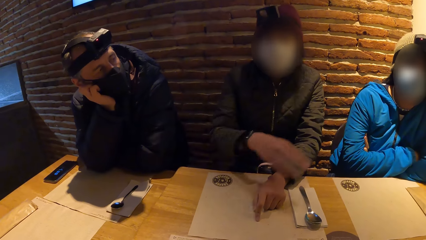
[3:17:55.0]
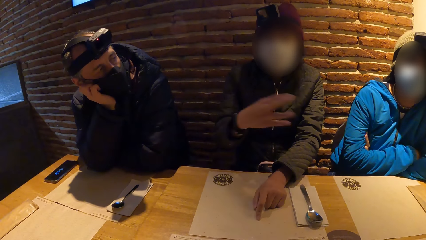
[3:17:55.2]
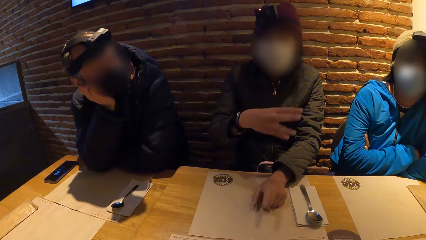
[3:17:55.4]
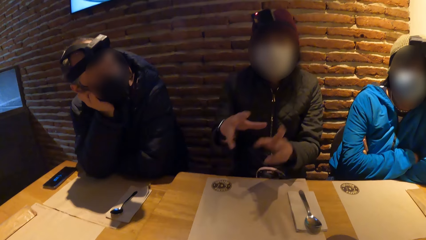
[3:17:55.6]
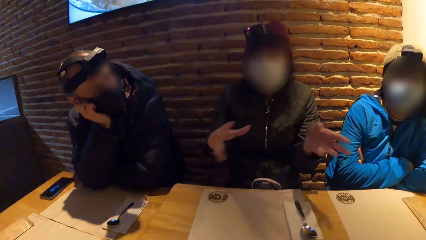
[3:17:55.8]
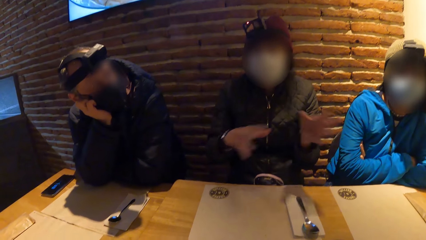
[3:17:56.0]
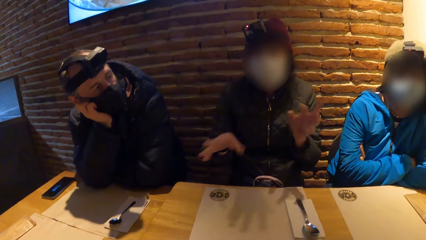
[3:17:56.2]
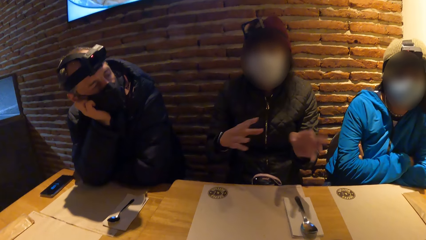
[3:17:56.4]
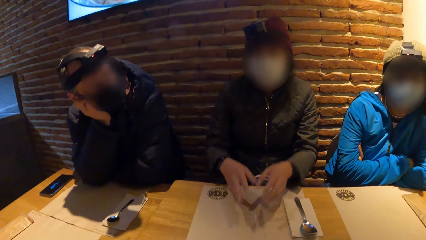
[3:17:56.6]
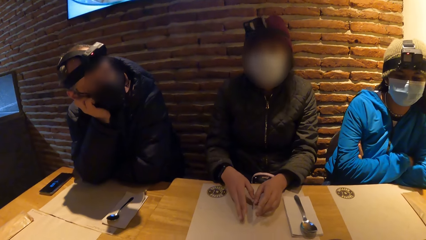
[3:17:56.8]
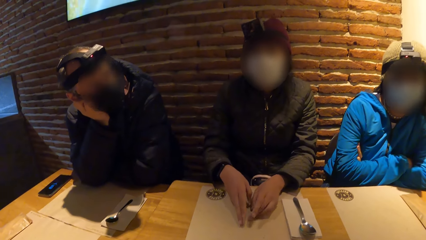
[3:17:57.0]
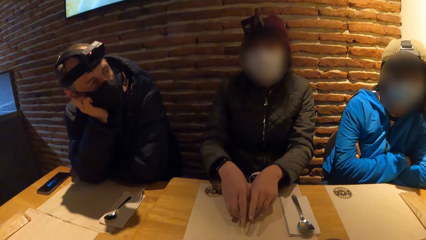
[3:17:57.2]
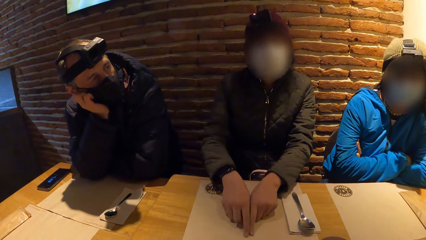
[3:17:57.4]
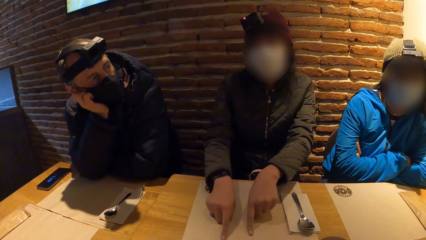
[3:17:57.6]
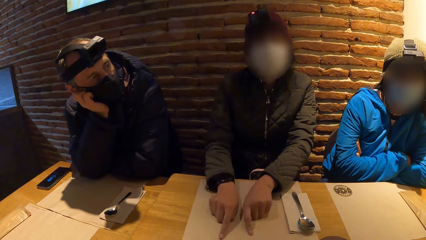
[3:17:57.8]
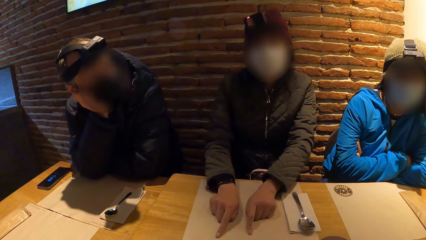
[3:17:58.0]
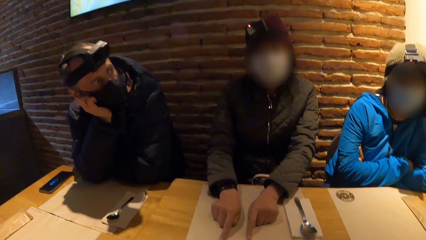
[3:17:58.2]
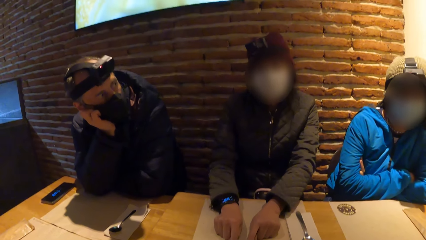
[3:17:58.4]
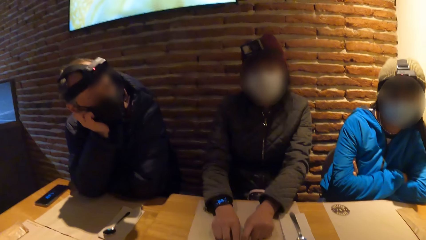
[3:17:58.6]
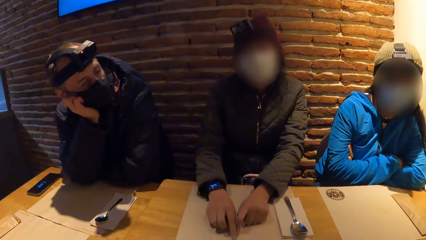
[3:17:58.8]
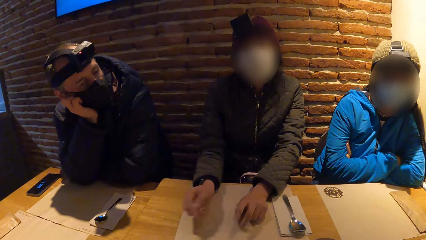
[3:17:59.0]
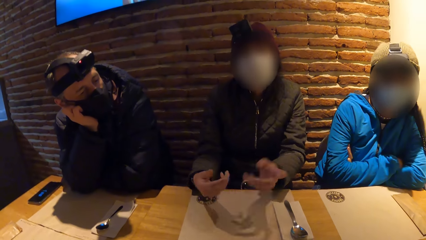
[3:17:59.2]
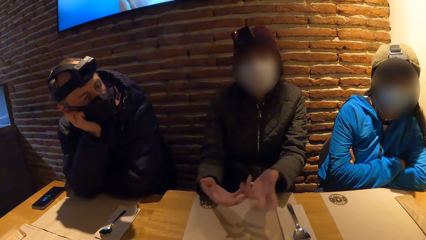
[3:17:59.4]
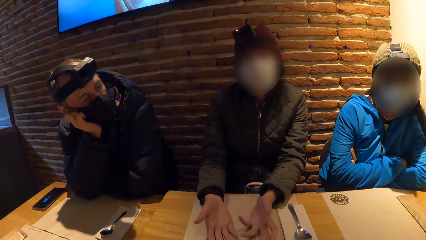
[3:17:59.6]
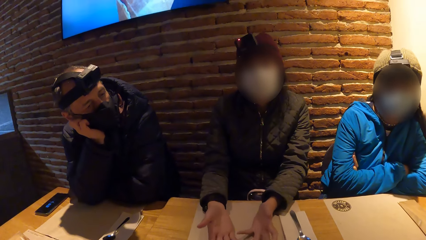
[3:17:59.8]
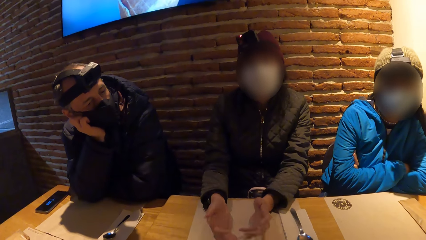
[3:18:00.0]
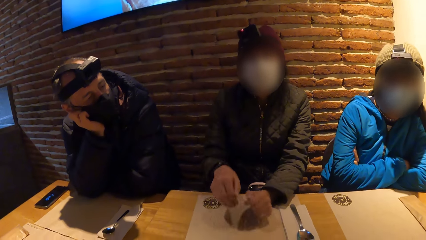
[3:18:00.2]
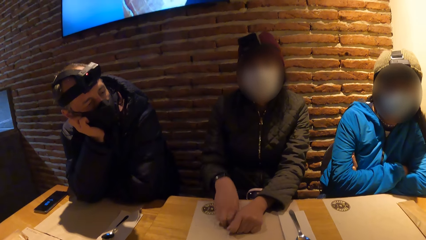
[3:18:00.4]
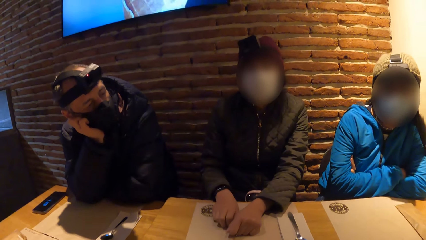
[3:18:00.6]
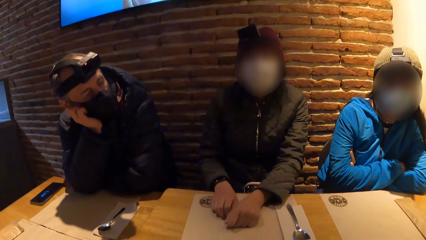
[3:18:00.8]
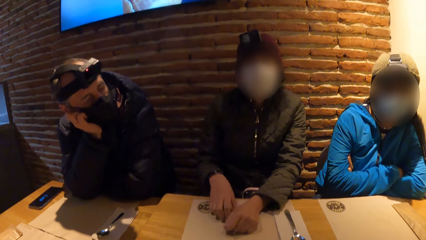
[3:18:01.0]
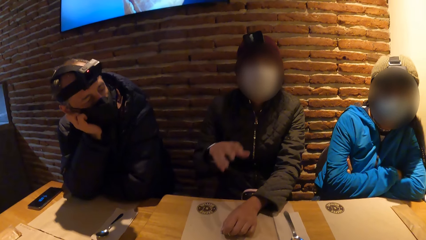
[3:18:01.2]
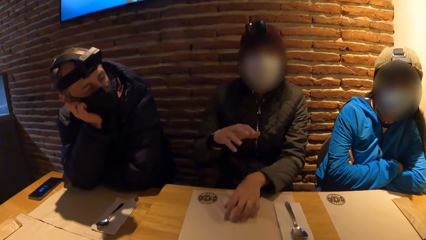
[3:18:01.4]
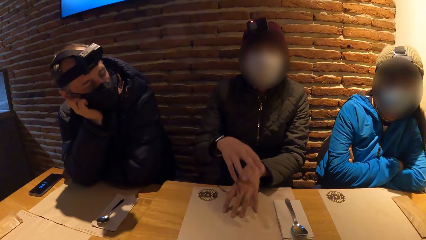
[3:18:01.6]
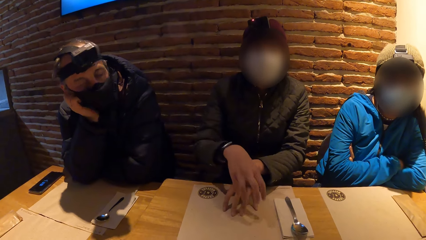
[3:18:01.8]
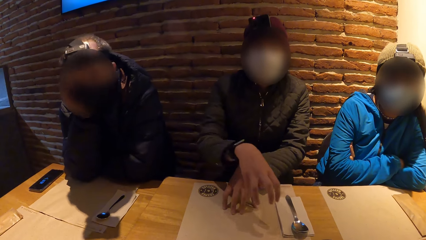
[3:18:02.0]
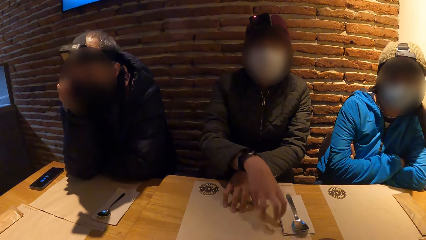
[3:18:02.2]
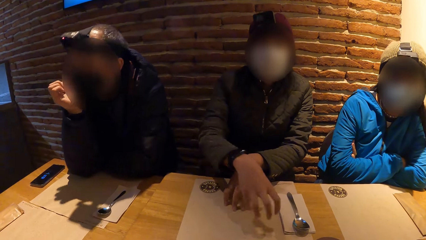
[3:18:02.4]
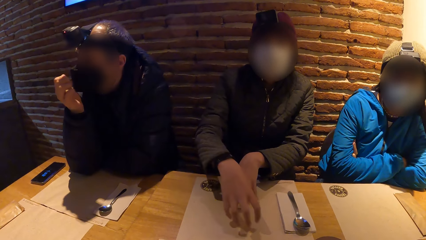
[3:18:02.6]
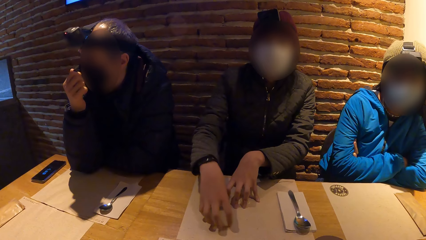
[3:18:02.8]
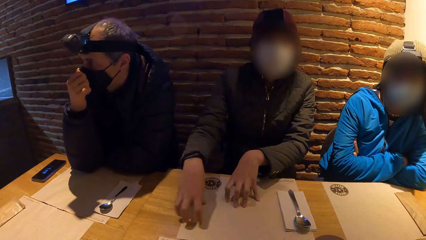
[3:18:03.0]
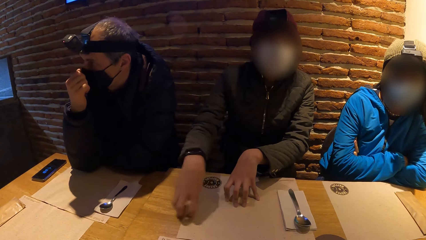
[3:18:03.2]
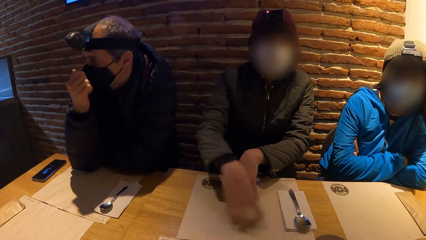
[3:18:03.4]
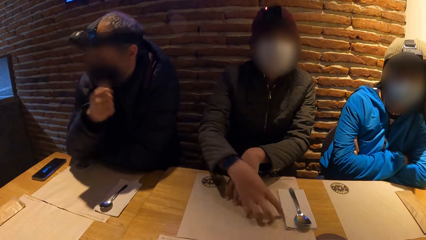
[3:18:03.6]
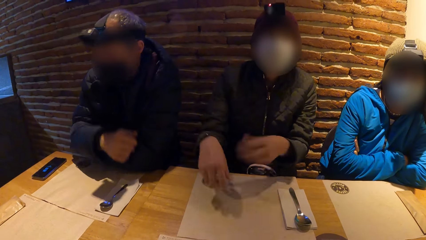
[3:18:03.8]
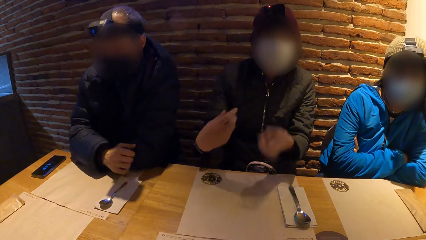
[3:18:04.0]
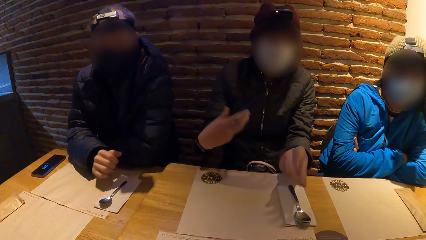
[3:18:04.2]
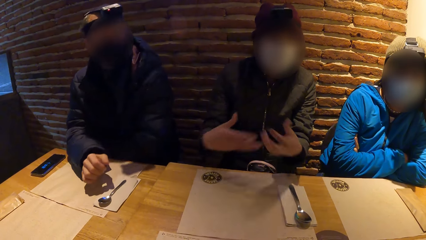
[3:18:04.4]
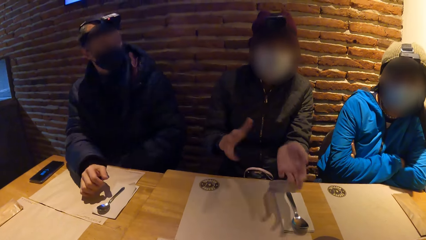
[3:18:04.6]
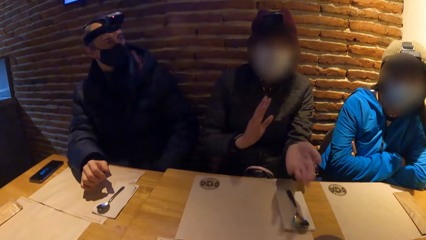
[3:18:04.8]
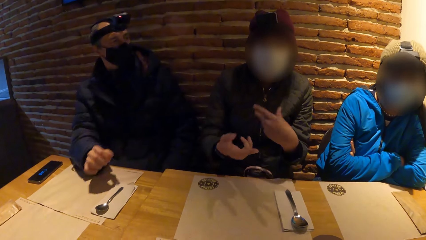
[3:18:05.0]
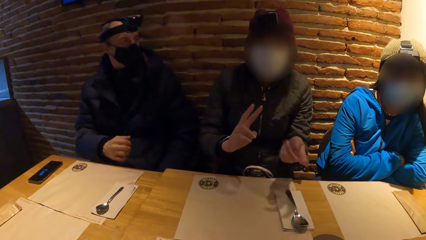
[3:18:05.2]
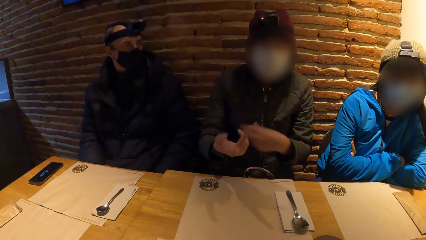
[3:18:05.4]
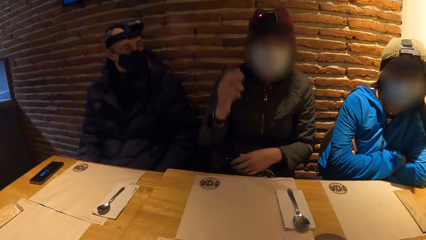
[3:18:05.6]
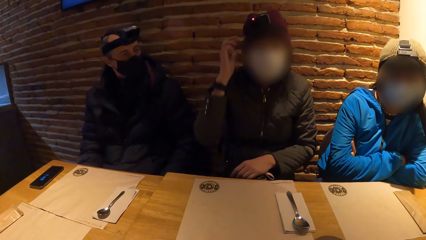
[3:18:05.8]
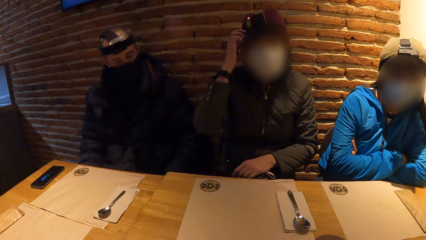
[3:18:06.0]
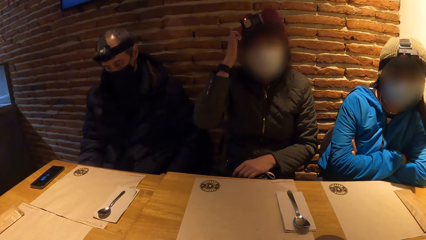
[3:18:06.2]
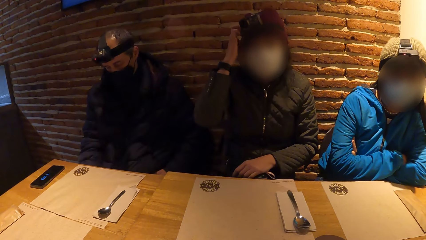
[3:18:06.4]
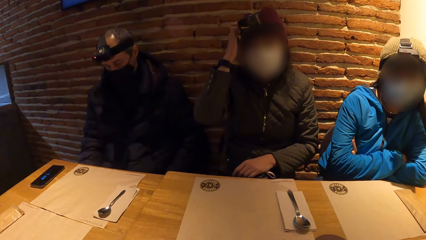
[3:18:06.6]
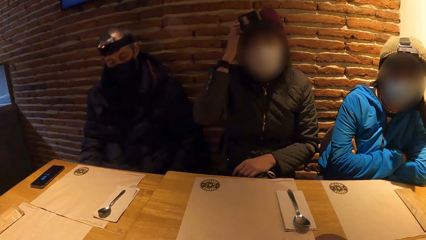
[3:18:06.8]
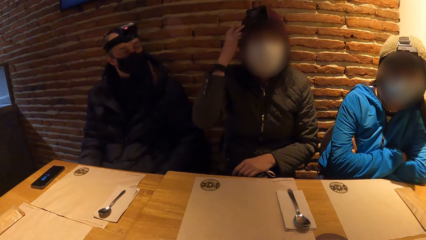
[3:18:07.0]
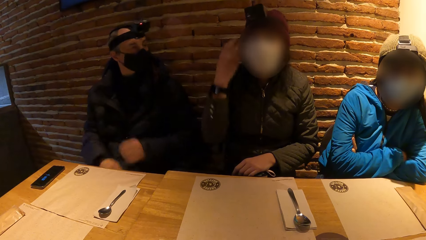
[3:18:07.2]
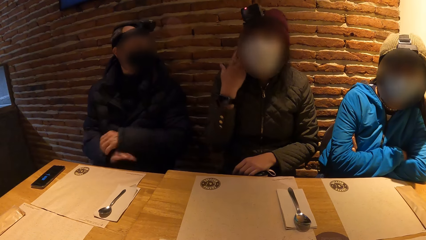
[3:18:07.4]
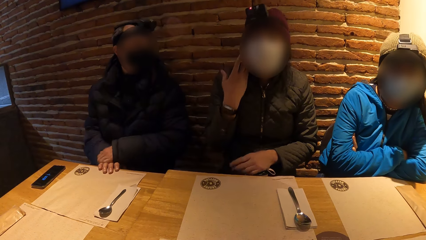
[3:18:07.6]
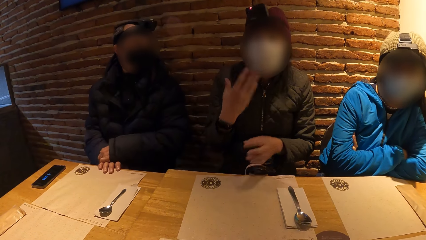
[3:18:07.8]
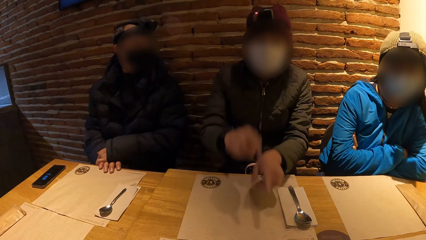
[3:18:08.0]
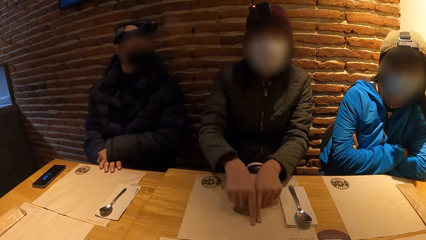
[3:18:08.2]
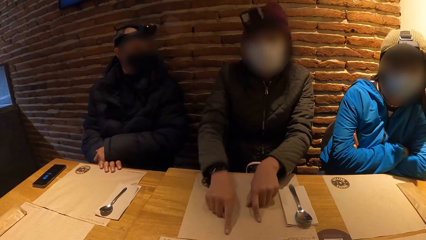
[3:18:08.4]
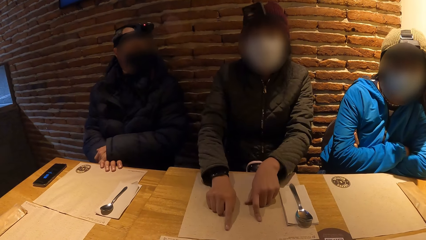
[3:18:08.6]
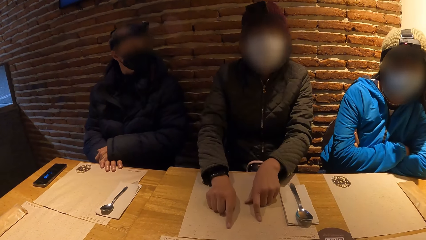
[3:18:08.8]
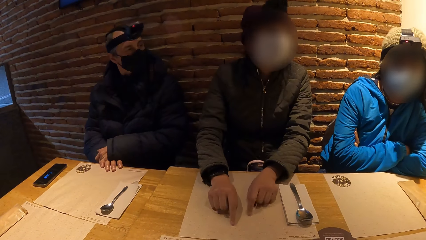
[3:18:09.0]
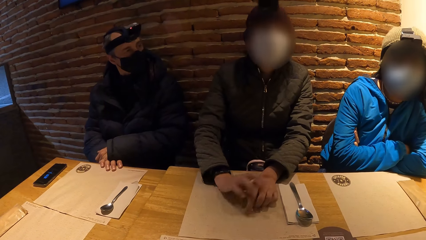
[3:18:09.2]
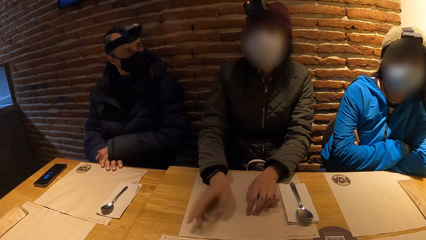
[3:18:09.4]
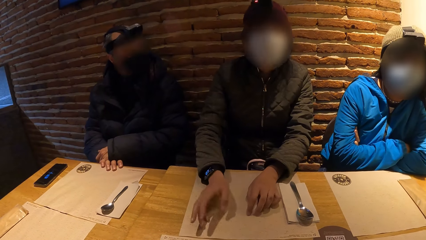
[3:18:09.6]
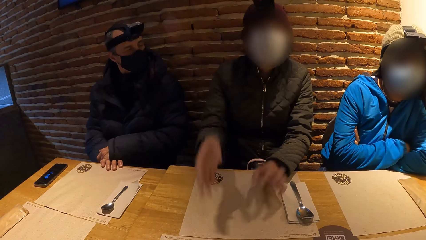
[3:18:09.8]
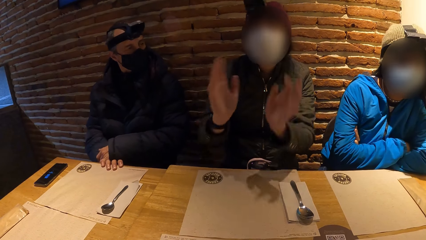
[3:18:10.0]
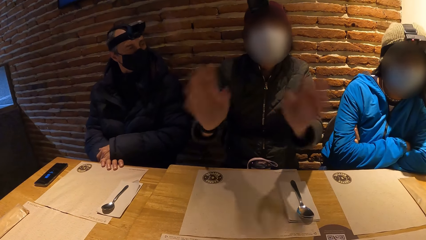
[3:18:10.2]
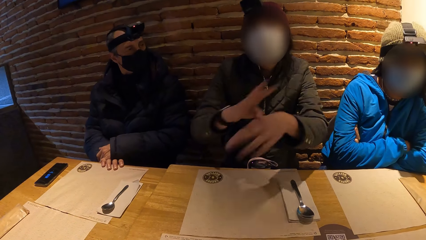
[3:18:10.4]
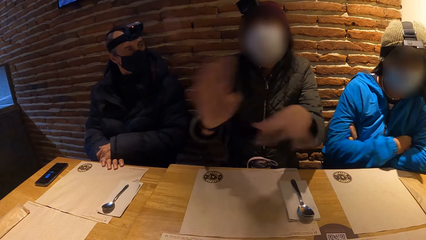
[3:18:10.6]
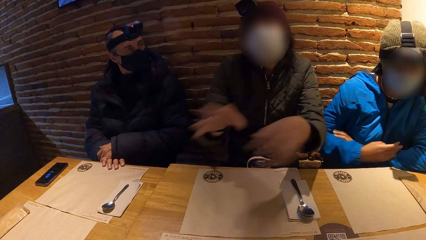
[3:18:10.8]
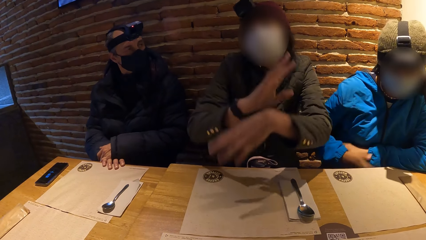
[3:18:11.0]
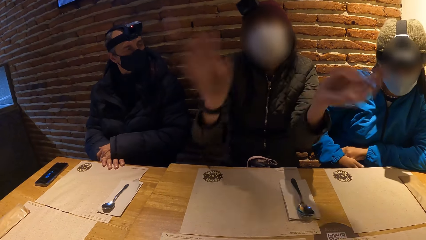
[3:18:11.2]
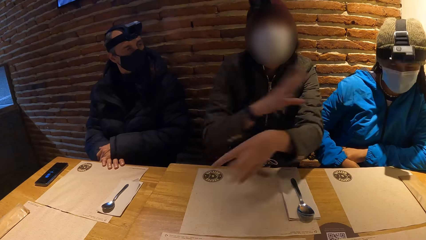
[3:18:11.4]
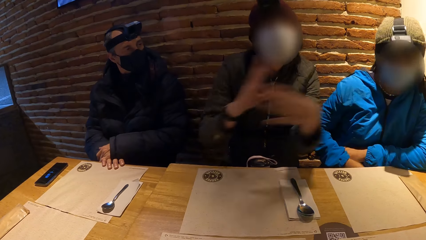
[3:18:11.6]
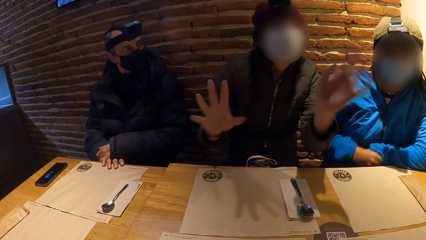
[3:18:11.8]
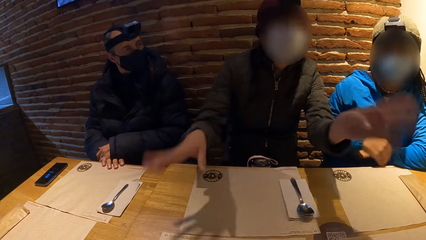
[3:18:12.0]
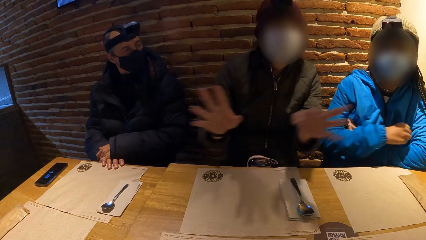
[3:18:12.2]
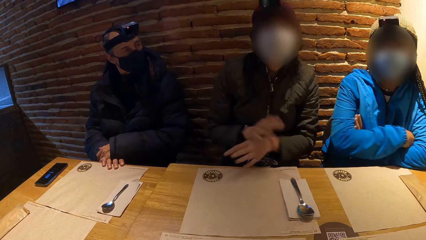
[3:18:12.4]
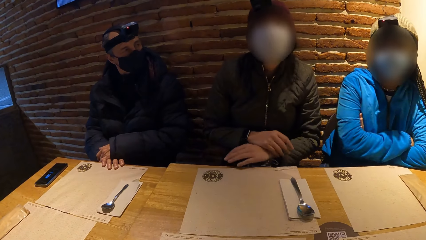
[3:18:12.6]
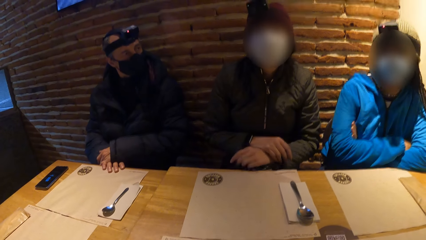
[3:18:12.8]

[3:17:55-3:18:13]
A woman moves the hand up over the table and moves the hand on the paper. A man adjusts the nose mask on his face with his right hand on the table. The woman touches her hair with her right hand on the table. The woman touches the camera. The man puts both hands on the table. The woman moves the hand on the table. The woman talks to the man. Another person moves the hand from the table.
